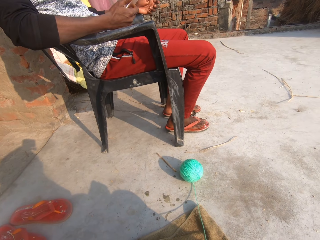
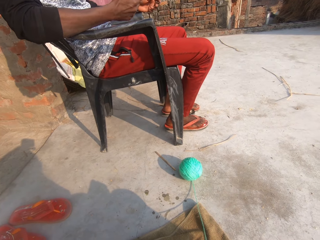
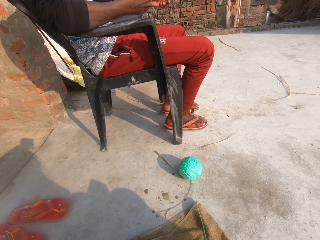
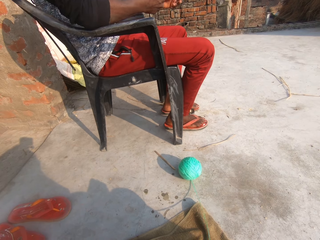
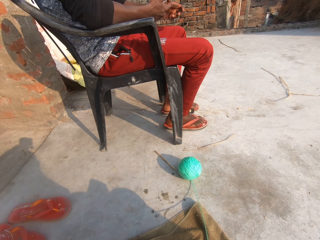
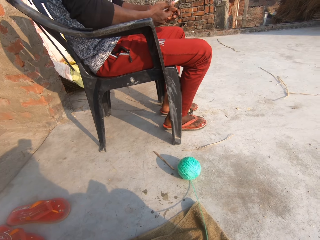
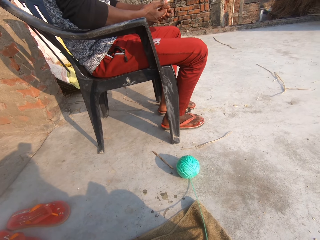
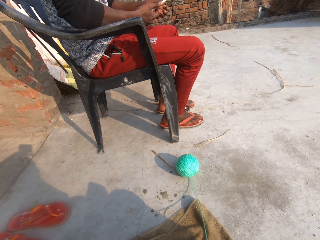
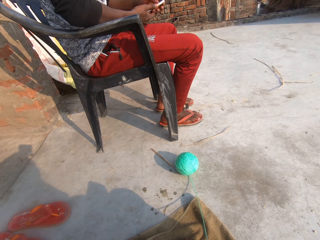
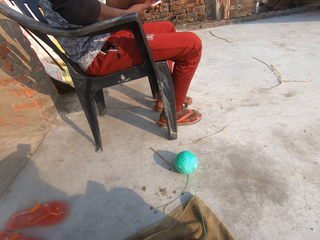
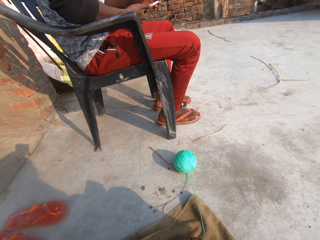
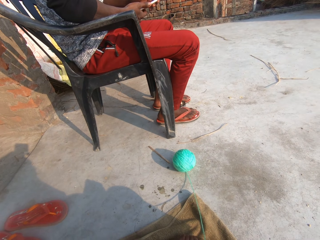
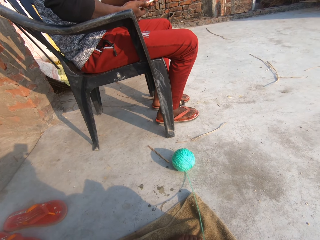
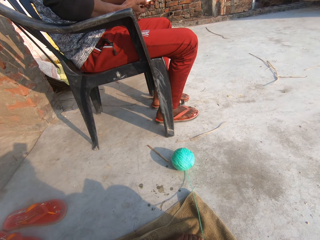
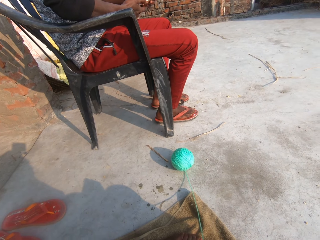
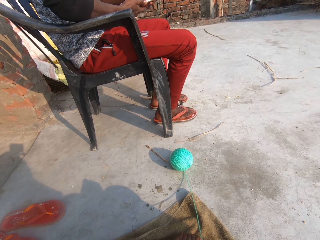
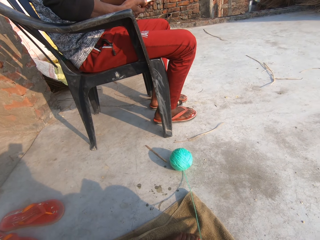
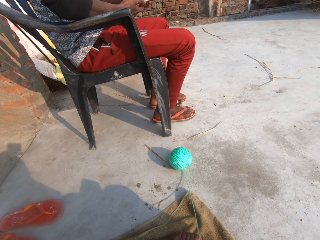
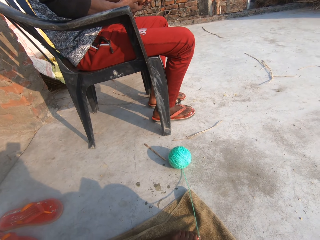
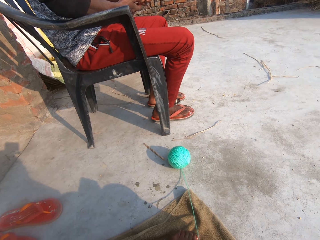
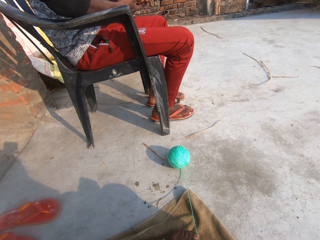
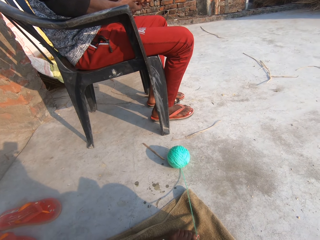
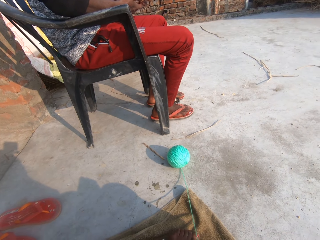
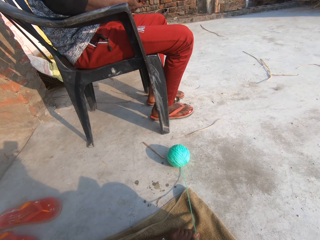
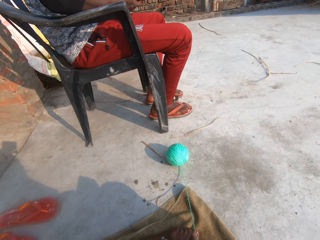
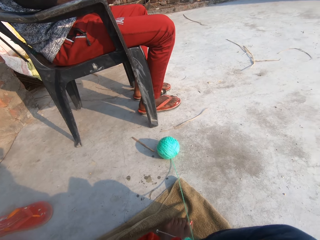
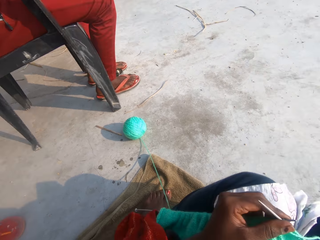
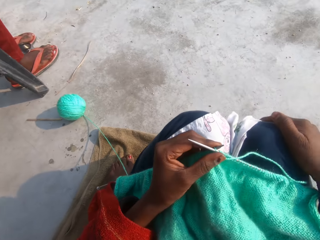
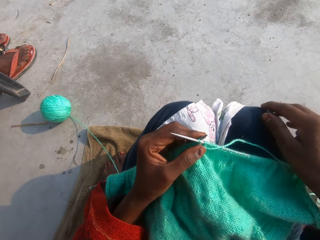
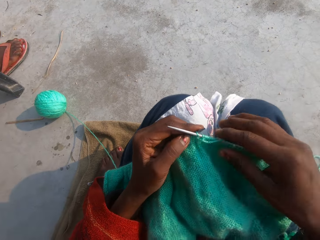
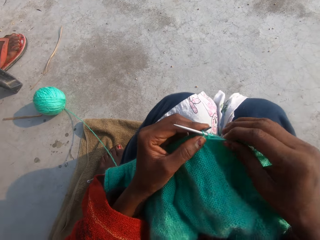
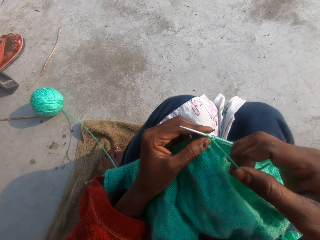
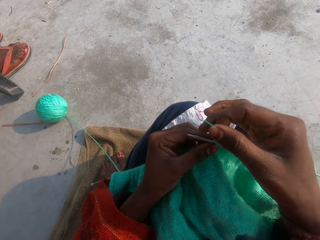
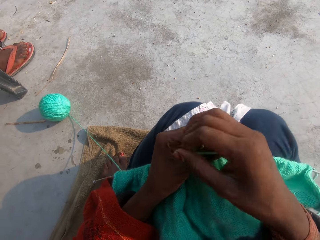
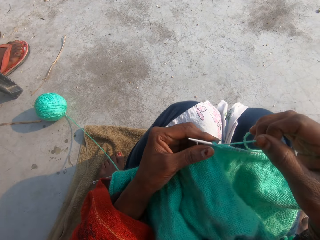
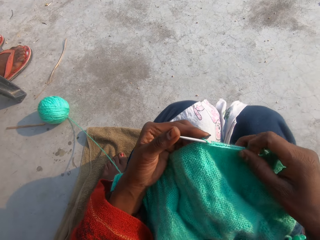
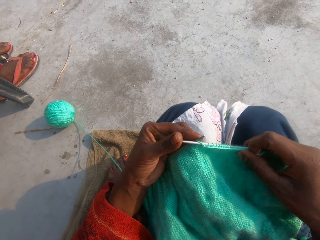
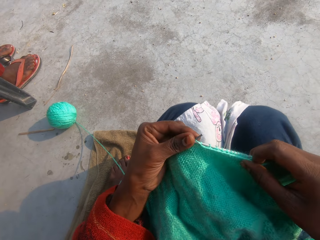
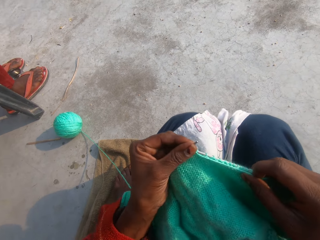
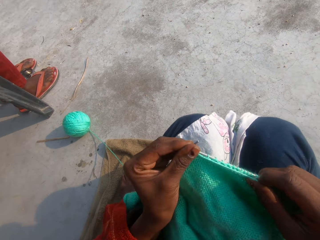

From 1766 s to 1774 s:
The woman operates her phone.

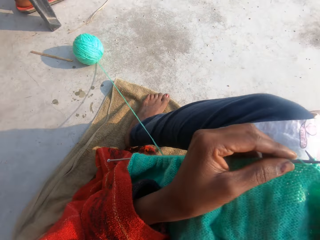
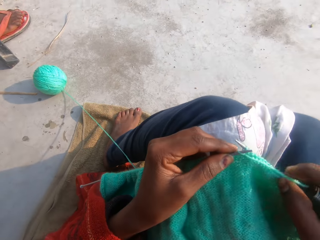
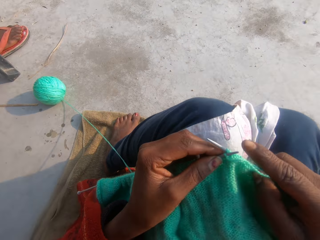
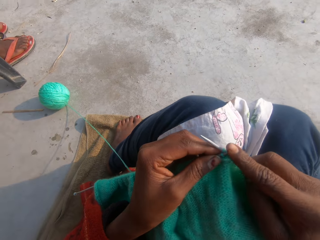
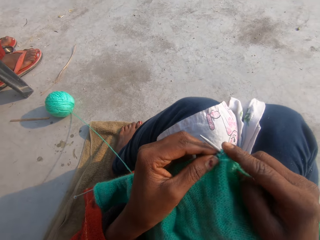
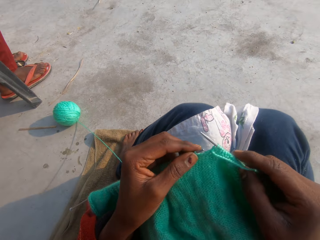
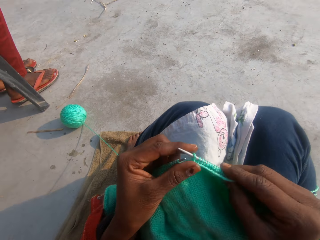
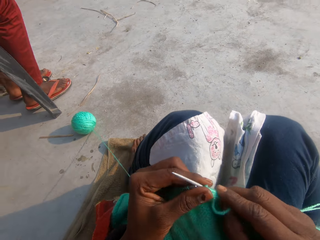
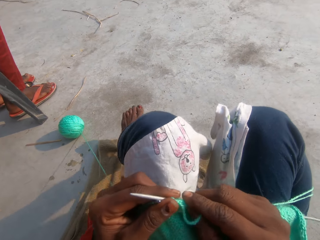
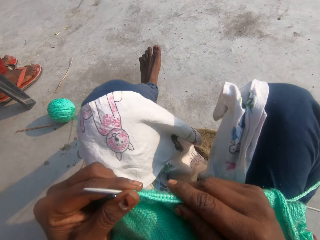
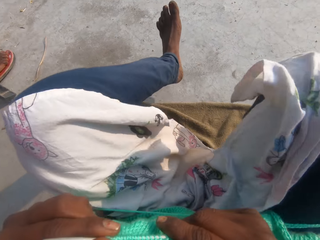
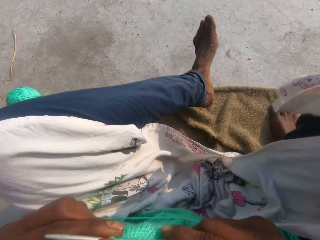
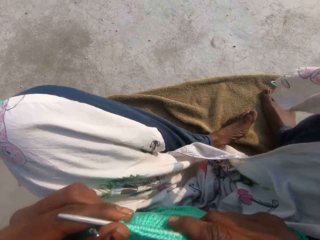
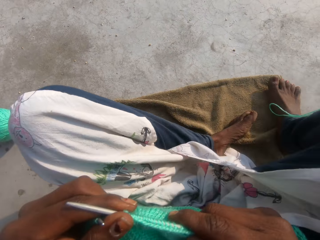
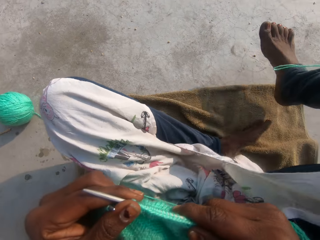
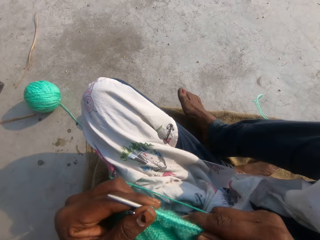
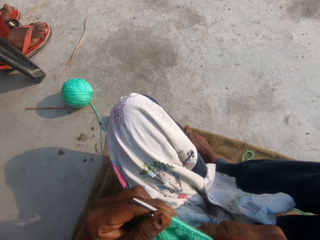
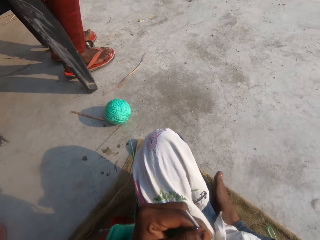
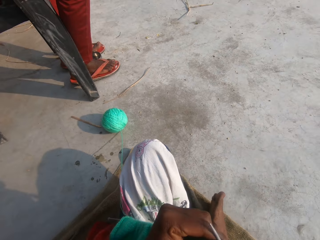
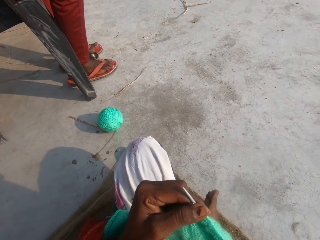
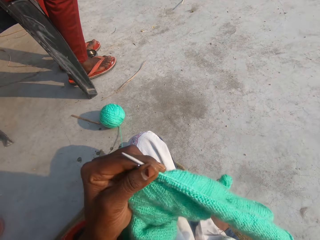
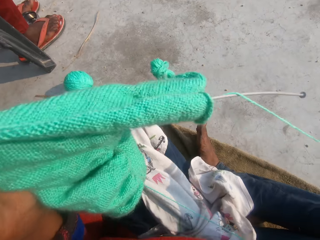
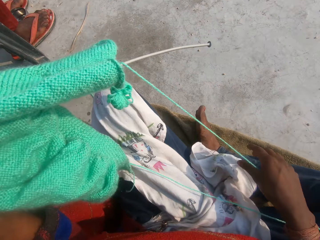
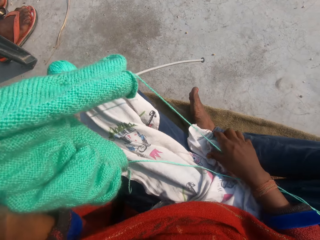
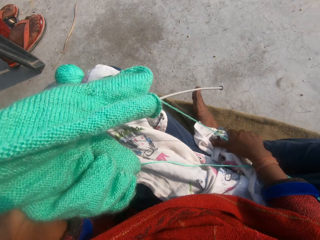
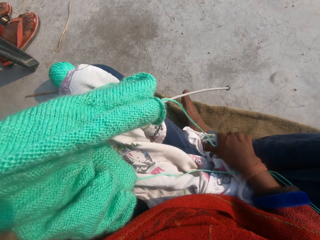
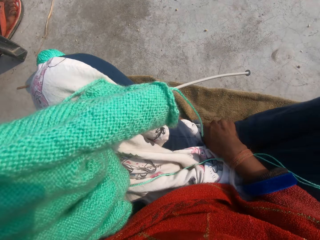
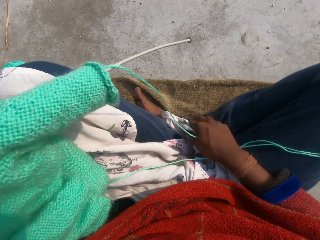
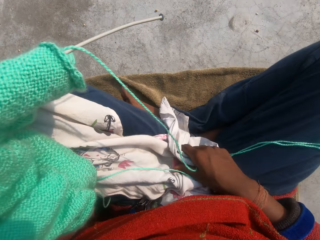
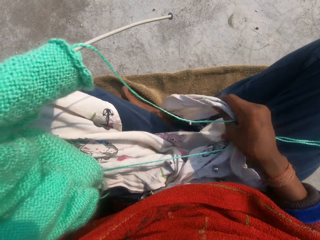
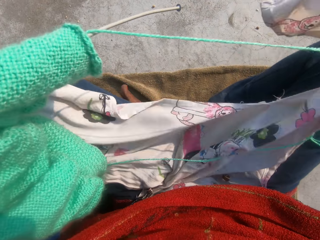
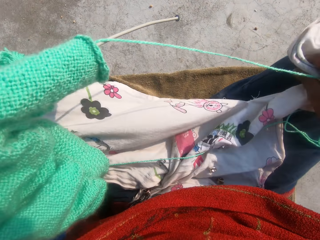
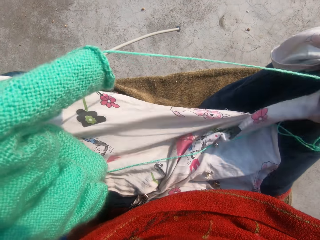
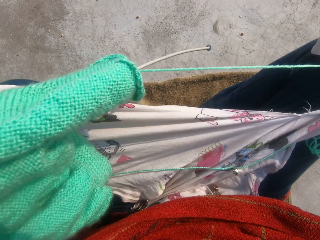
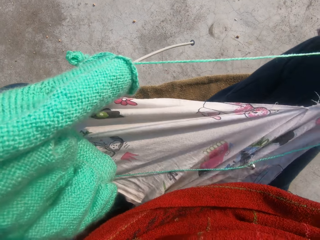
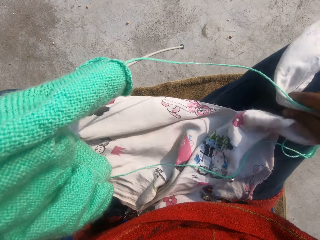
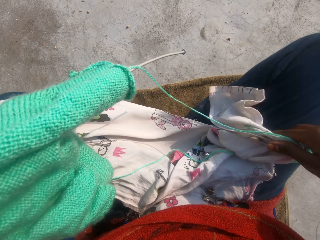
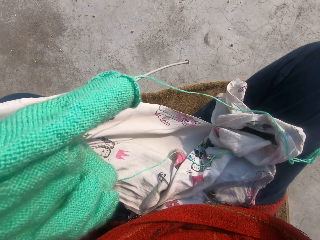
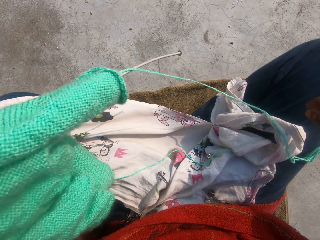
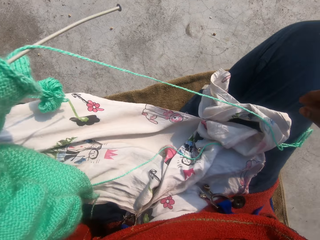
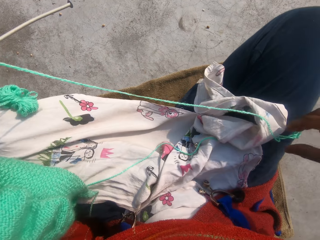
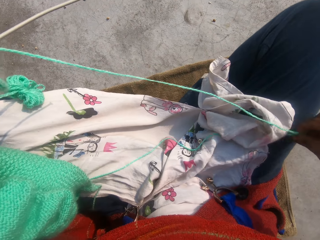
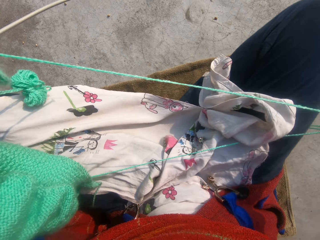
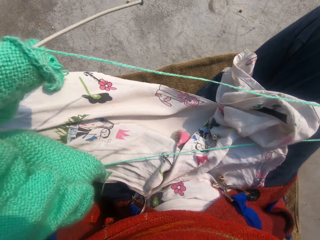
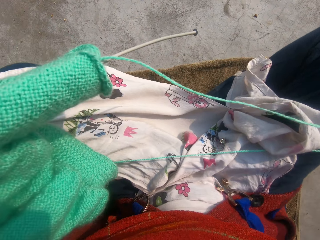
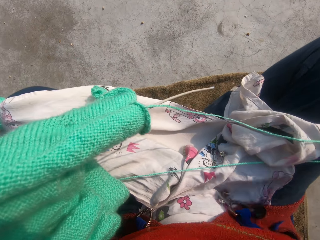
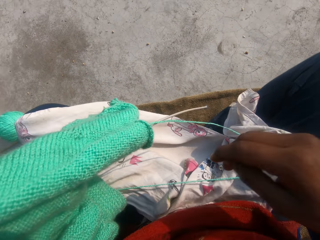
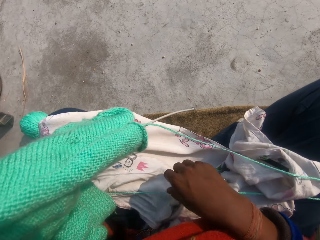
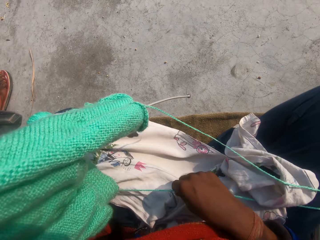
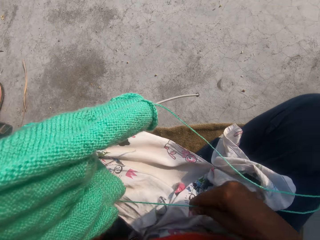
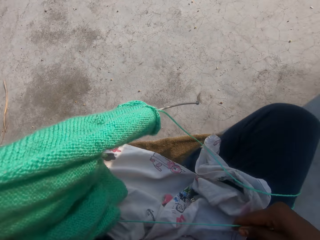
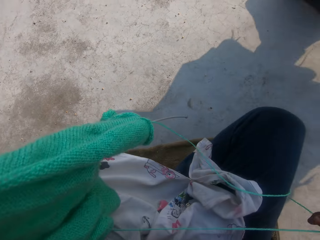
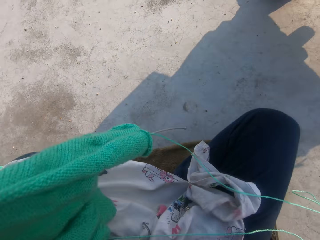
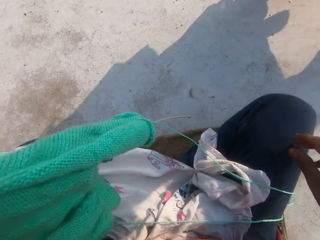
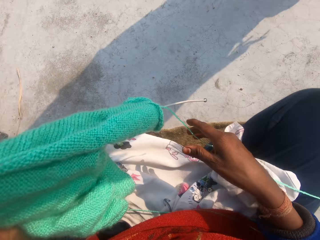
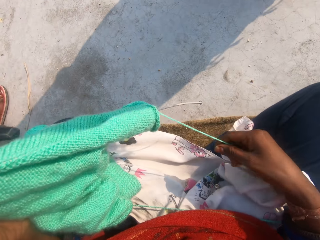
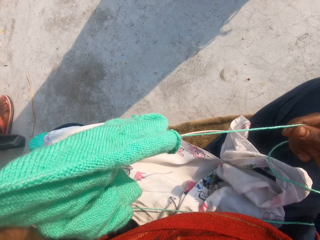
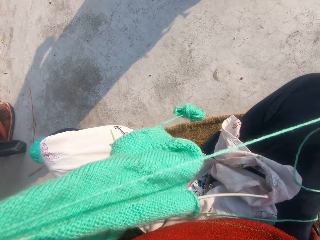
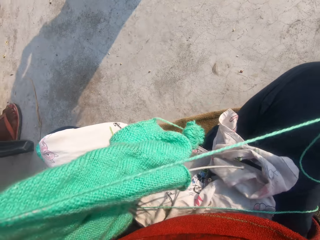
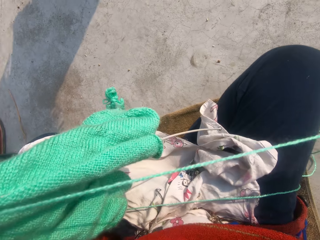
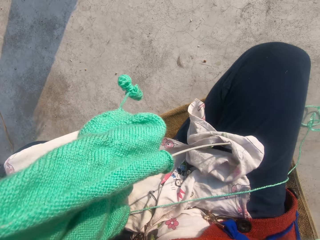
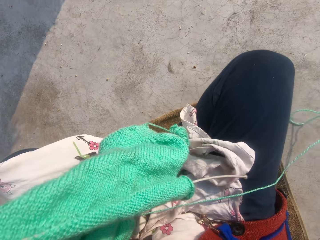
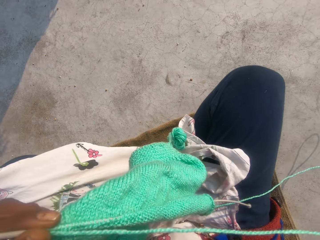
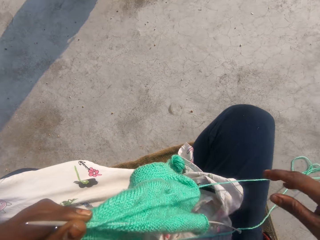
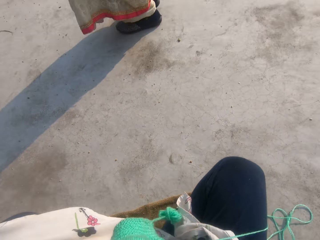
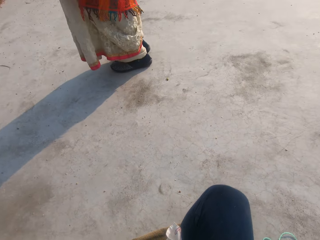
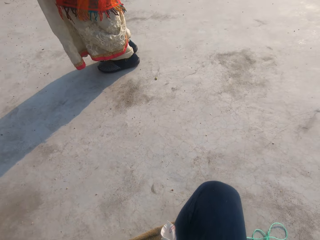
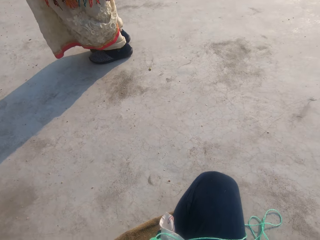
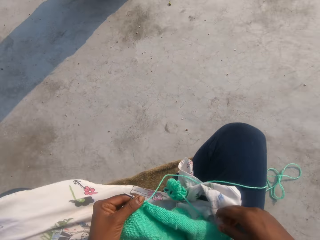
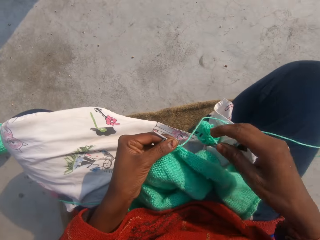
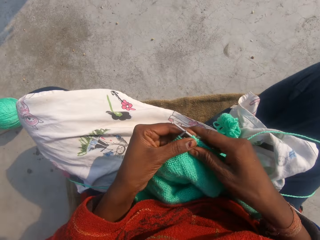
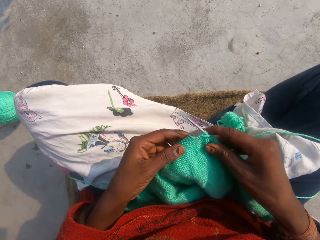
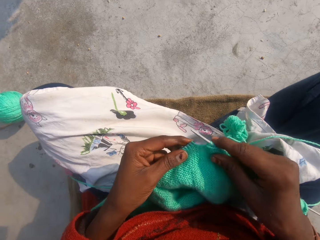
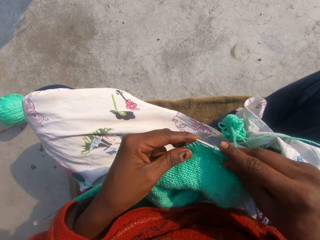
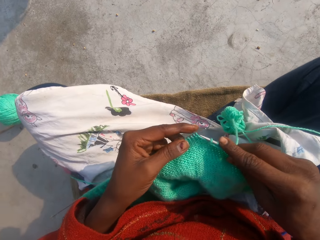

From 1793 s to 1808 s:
The camera wearer adjusts his legs' position on his mat. They adjust the yarn, adjust her scarf around her laps, and adjust the wool around her laps. A woman walks around the camera wearer. The camera wearer knits the wool into the fabric.
